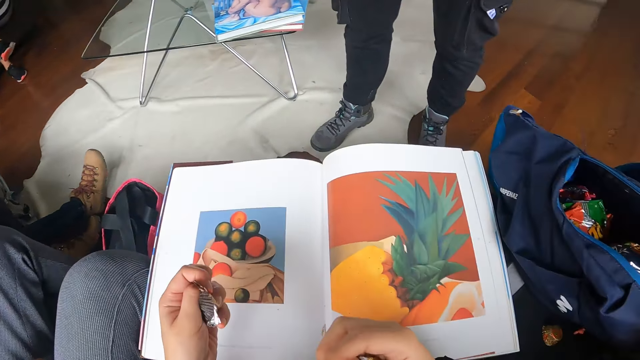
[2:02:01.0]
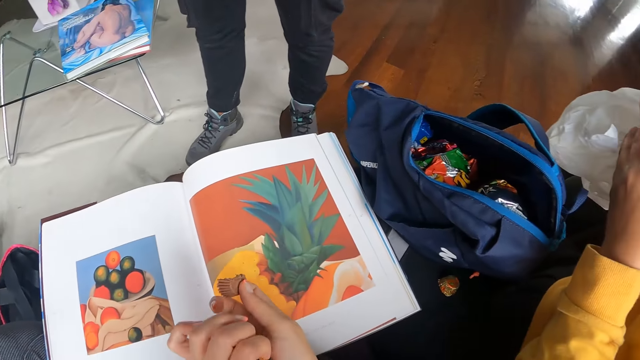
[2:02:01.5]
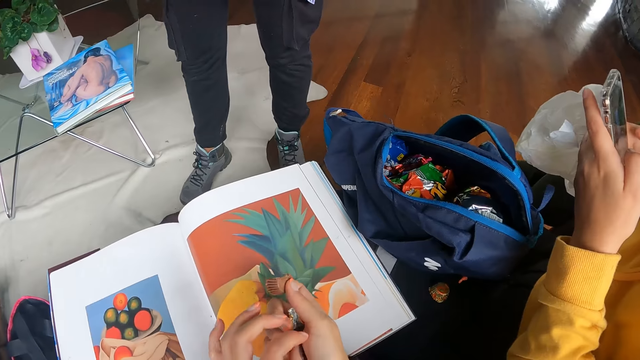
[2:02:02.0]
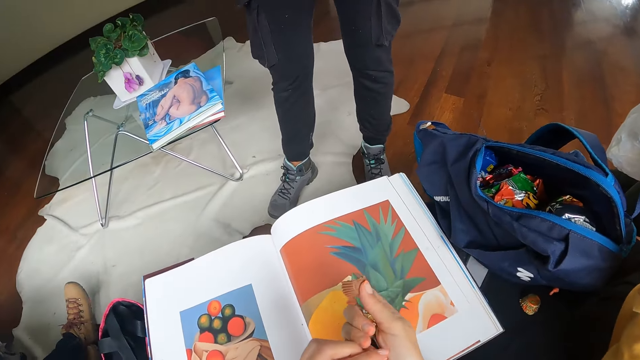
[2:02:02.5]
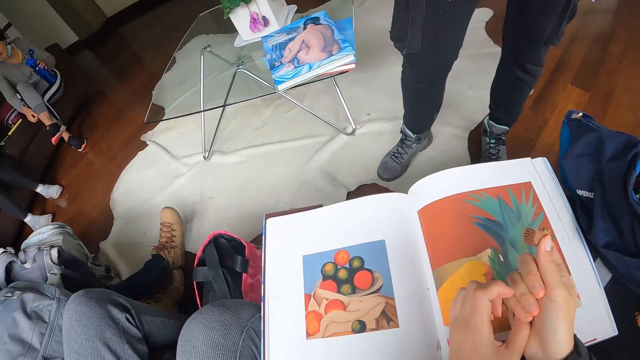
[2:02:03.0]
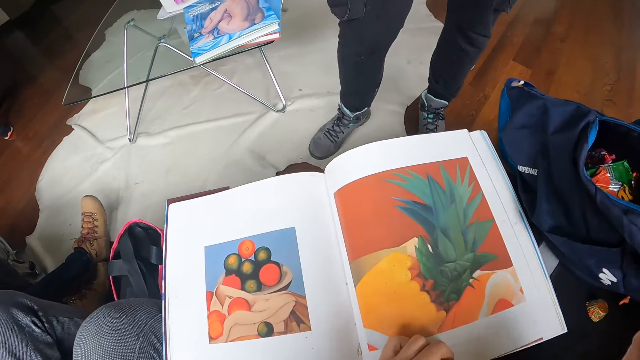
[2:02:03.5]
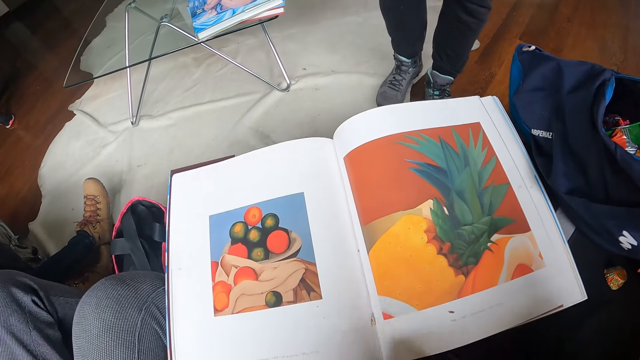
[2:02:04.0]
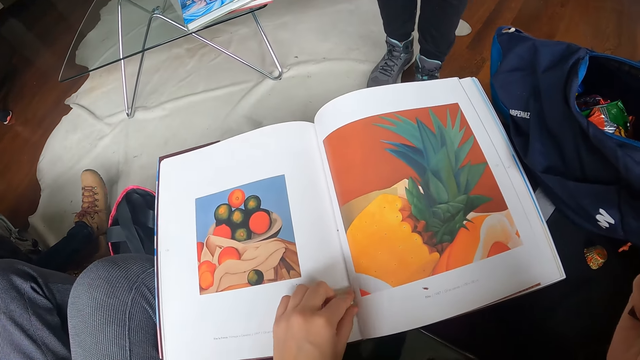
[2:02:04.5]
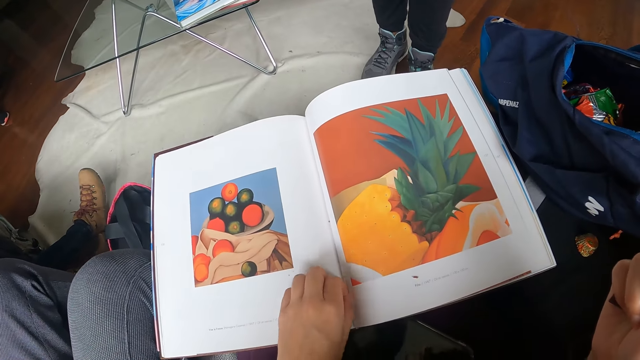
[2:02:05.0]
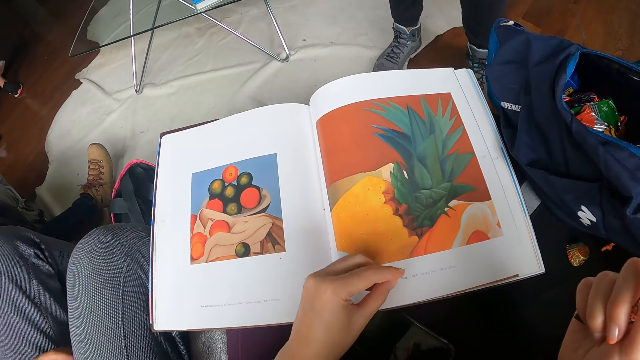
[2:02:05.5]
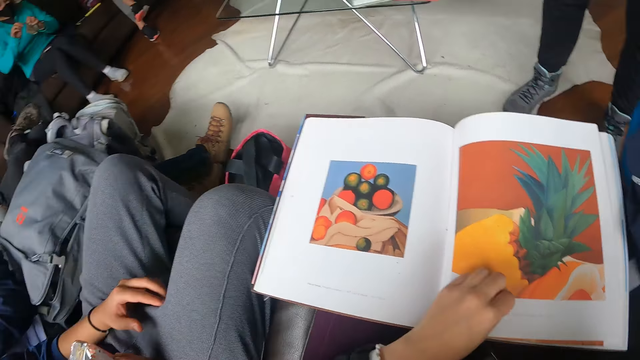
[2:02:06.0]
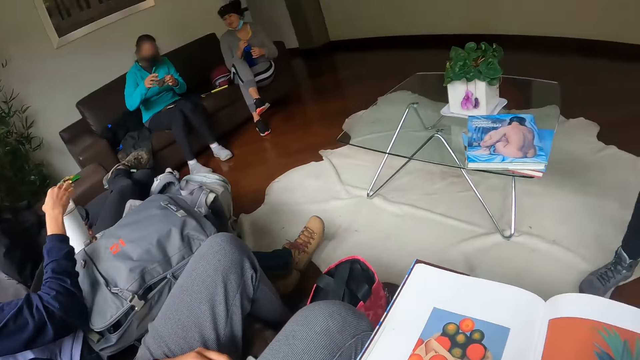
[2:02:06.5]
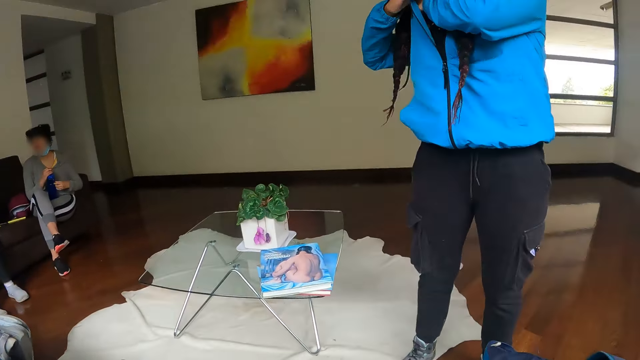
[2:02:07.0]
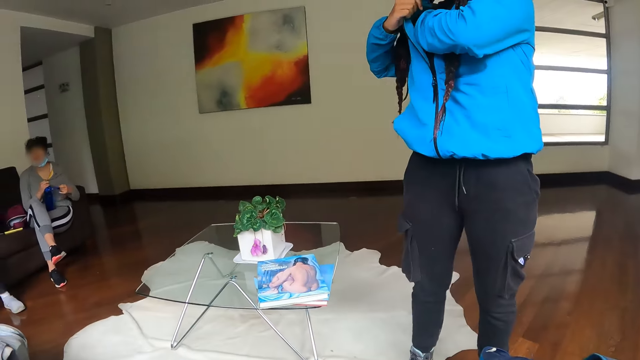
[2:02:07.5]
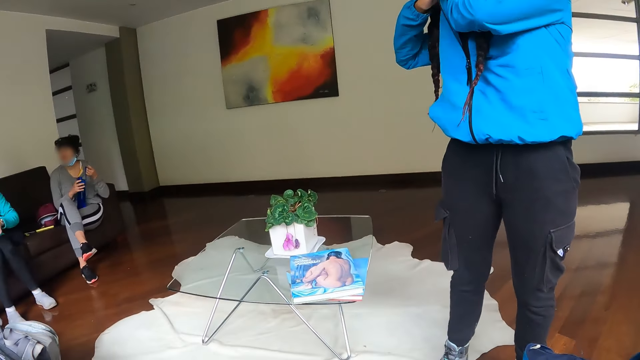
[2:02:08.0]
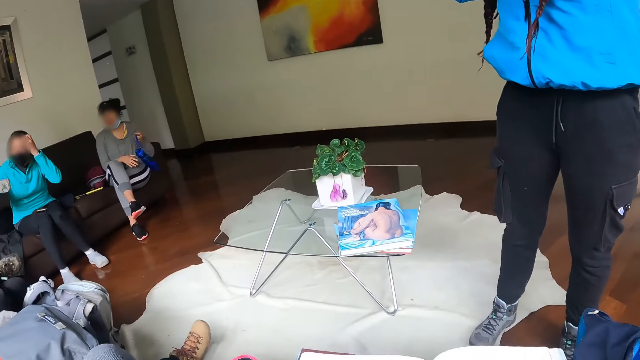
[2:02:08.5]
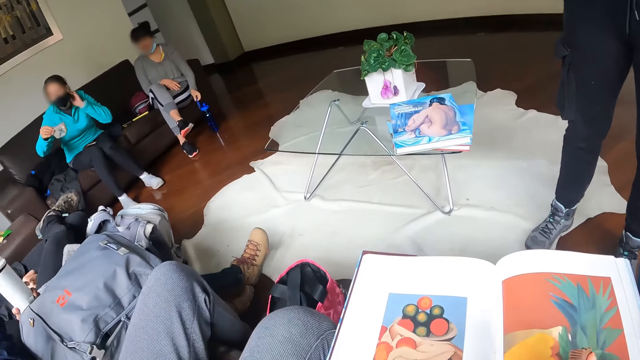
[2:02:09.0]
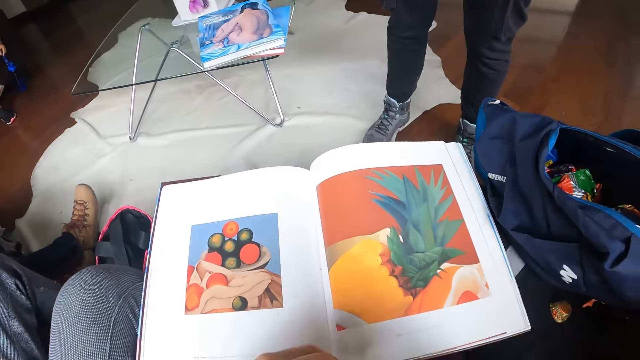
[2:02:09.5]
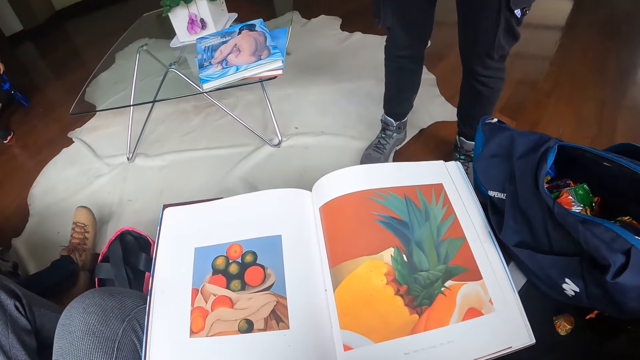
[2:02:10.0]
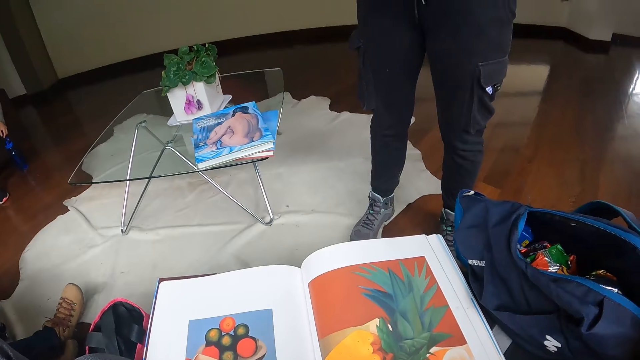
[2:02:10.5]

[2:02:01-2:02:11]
The camera wearer passes the chocolate wrapper to her right hand. She eats the sweet. She picks chocolate crumbs from a book on her lap with her left hand. A woman drops a water bottle on the floor with her left hand.

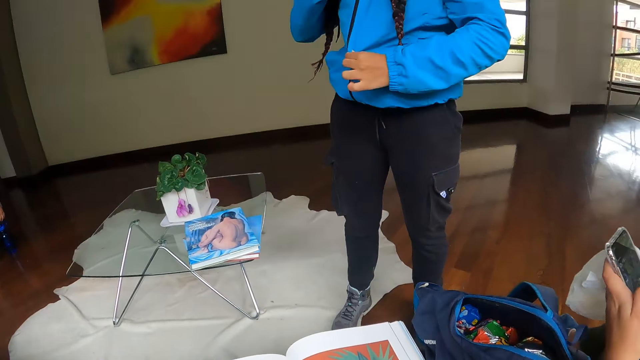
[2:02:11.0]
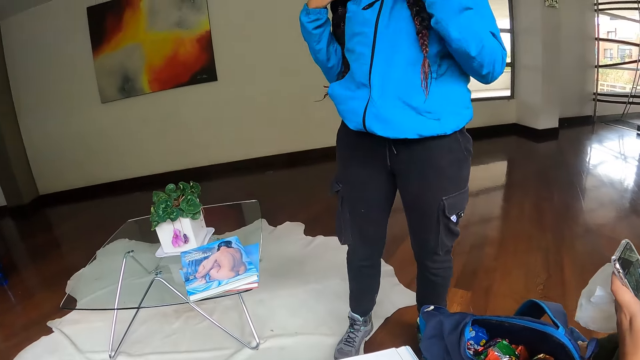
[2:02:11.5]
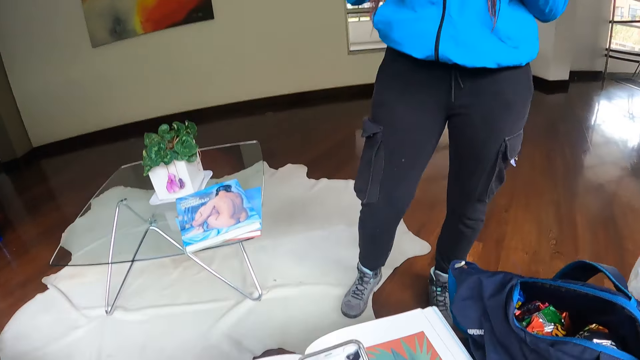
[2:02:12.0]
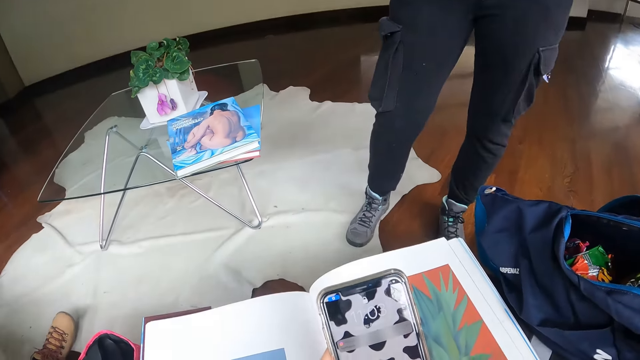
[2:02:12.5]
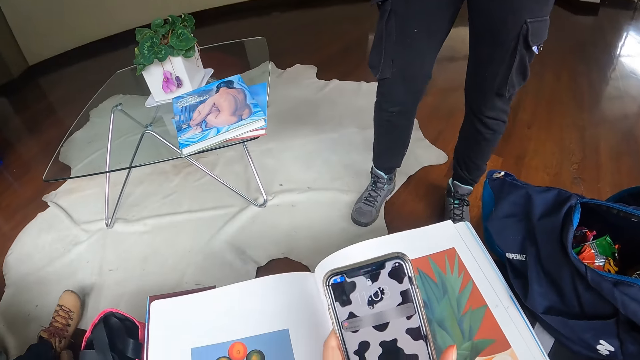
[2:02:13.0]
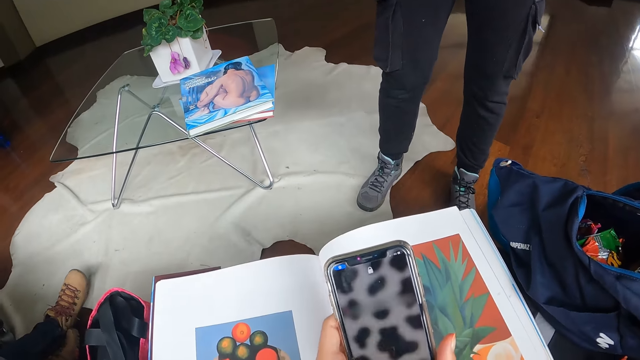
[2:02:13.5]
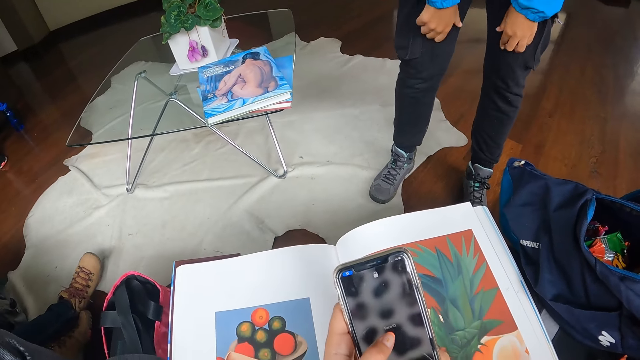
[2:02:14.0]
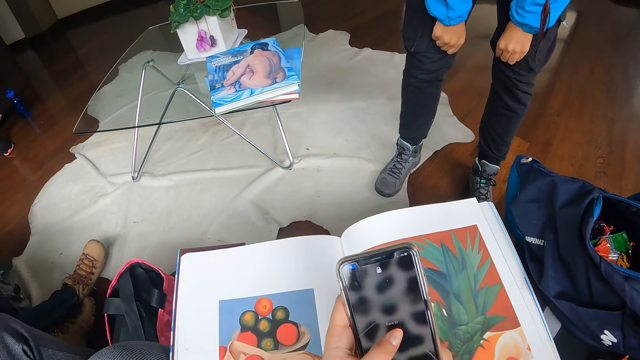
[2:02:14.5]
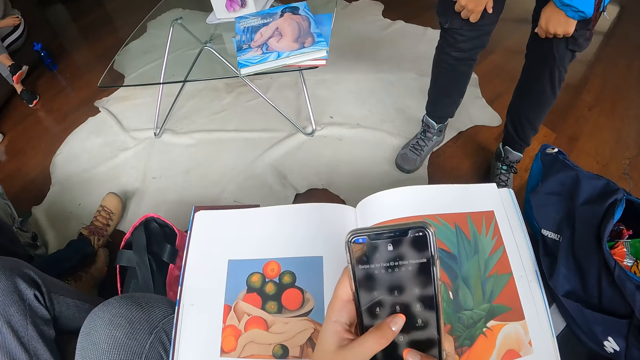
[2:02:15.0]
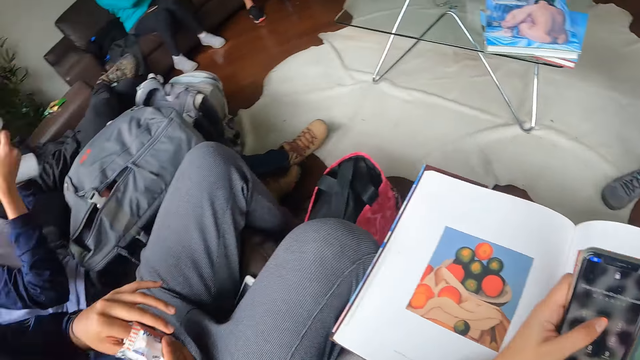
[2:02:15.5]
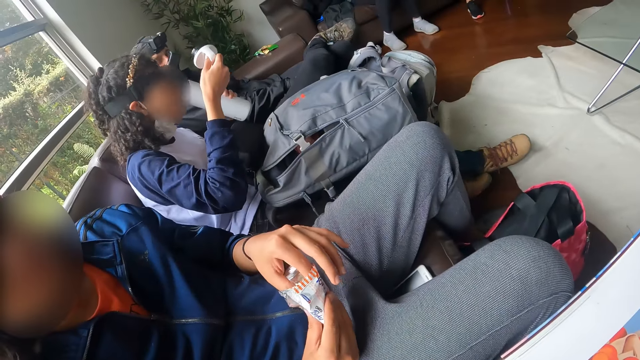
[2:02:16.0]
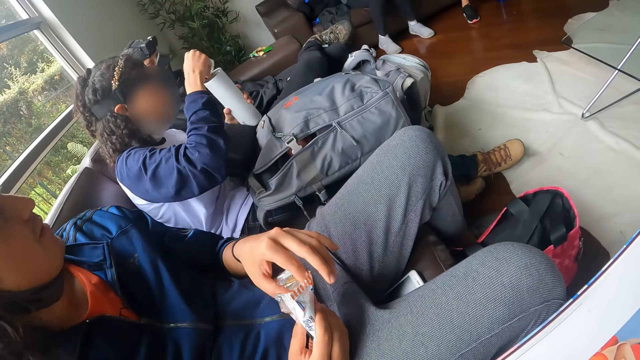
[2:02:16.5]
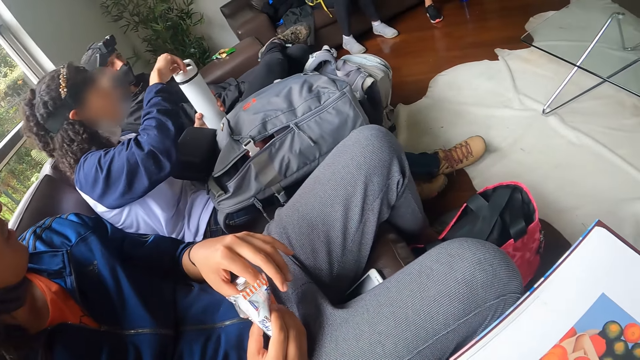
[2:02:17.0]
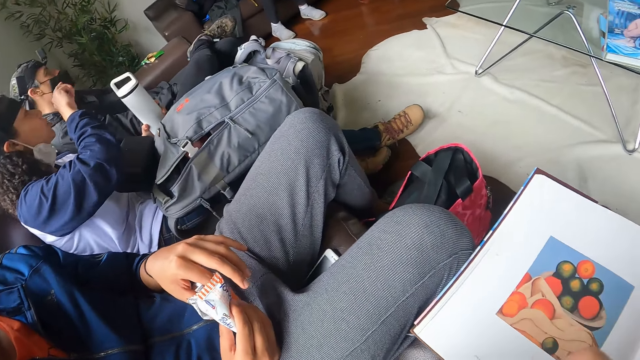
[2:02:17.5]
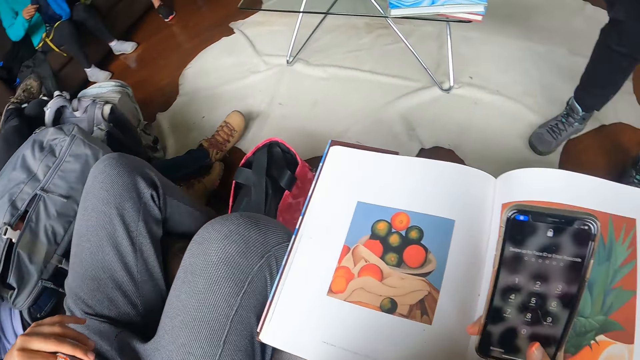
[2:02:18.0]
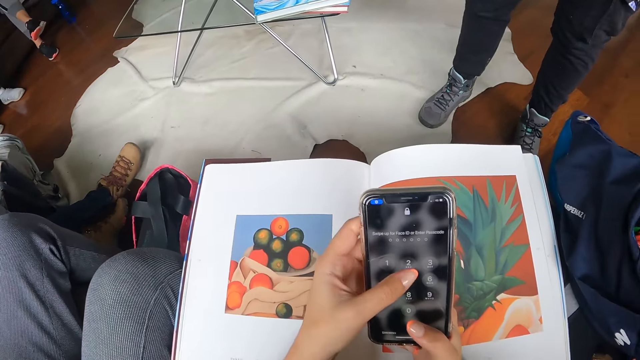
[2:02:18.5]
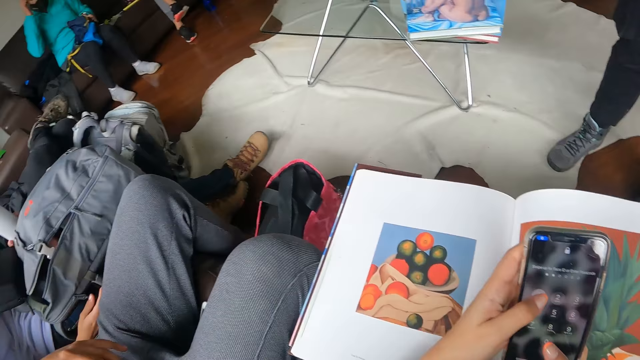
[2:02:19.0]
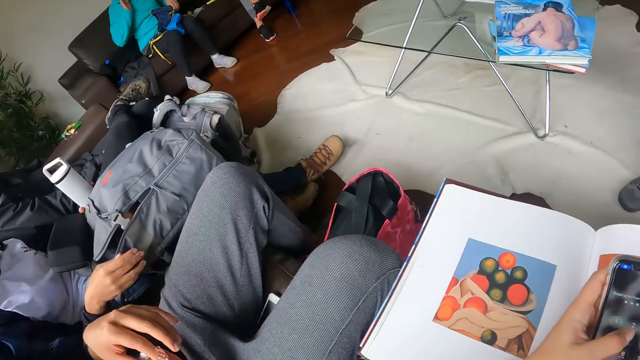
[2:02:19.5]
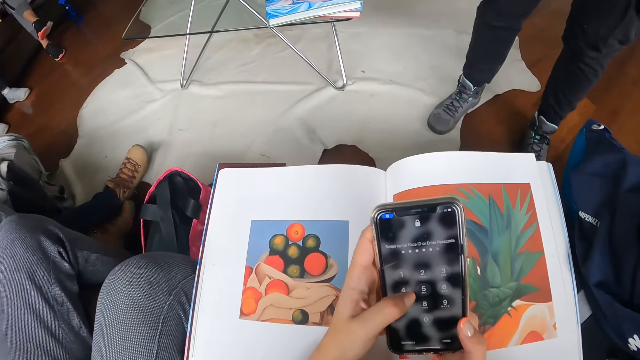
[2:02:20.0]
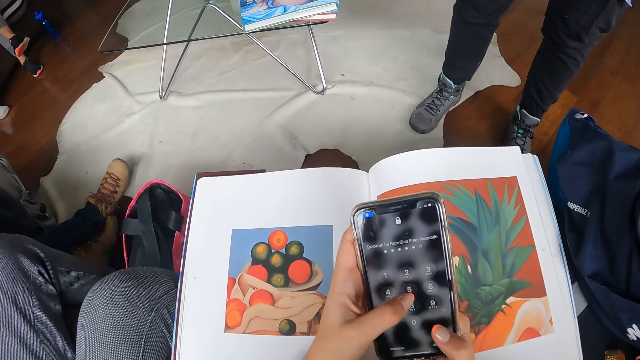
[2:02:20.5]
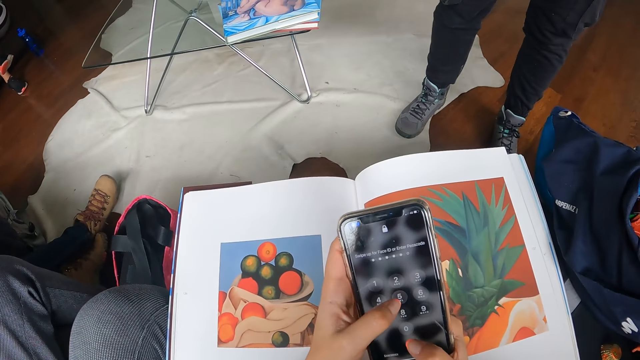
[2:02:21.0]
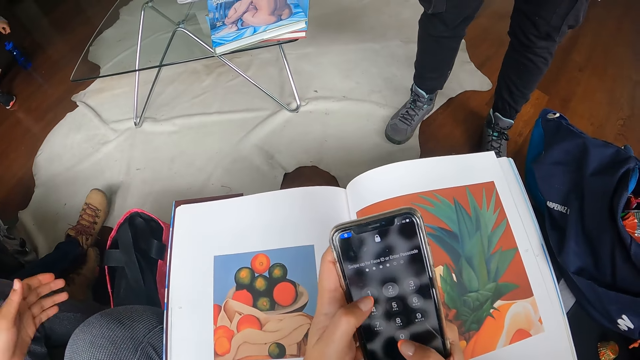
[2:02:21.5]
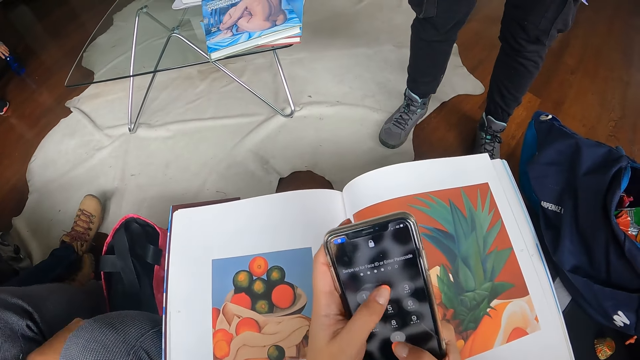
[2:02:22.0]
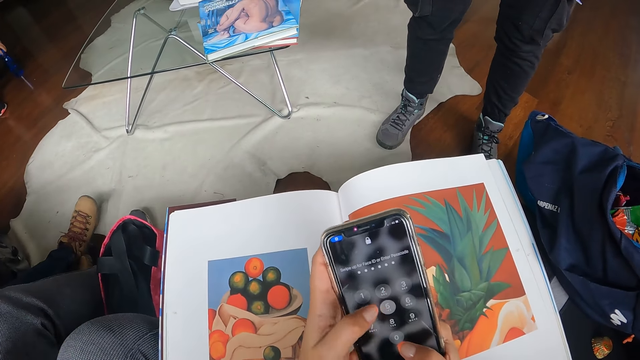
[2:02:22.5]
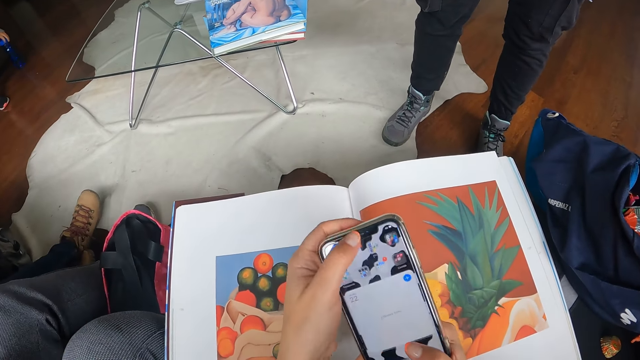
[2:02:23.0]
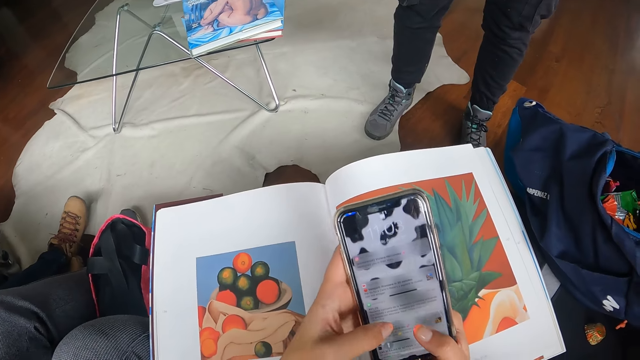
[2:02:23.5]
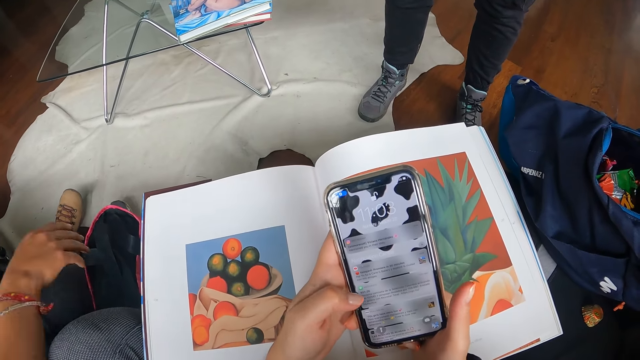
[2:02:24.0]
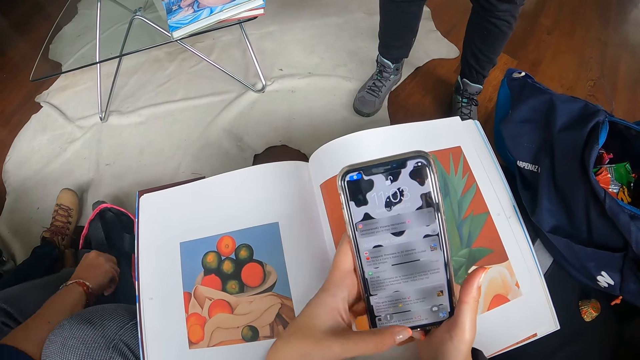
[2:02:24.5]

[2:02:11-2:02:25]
The camera wearer operates a phone with both hands. She holds the phone in her right hand. She operates the phone with her left hand. She operates the phone with both hands.
